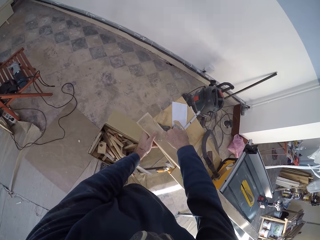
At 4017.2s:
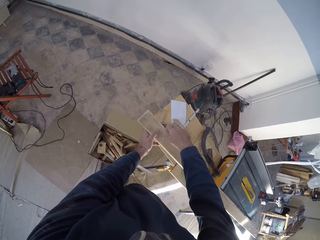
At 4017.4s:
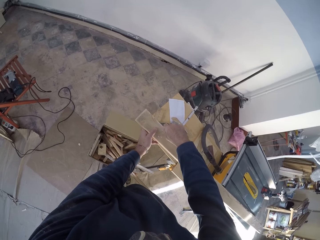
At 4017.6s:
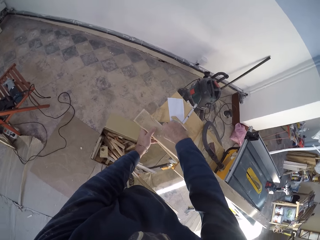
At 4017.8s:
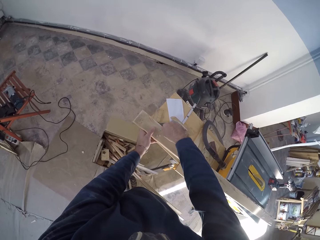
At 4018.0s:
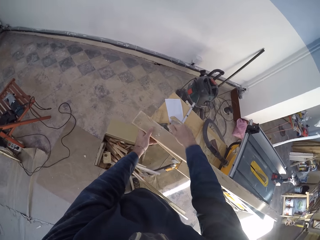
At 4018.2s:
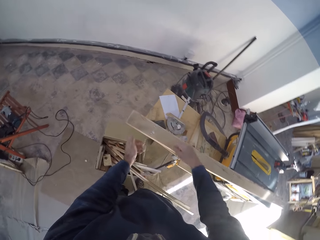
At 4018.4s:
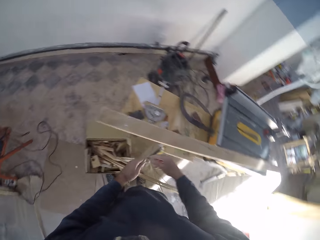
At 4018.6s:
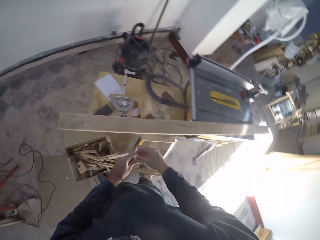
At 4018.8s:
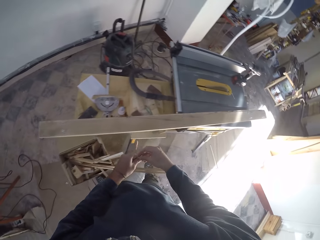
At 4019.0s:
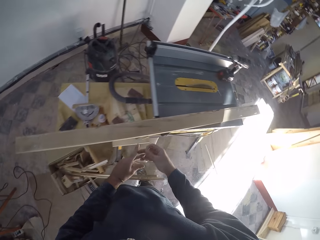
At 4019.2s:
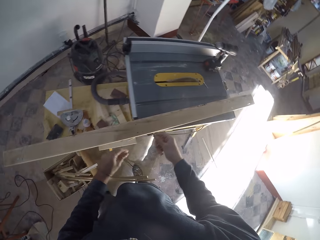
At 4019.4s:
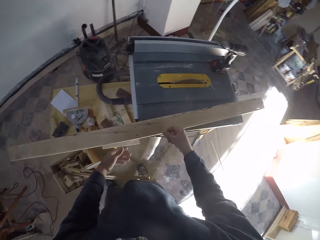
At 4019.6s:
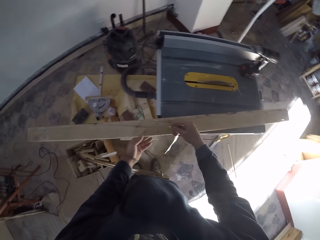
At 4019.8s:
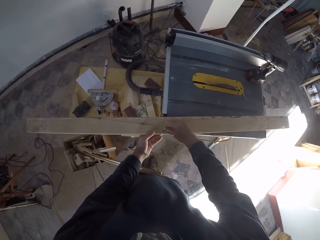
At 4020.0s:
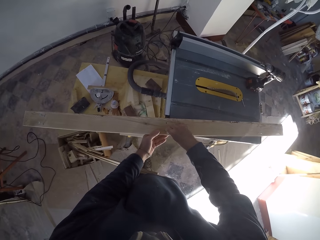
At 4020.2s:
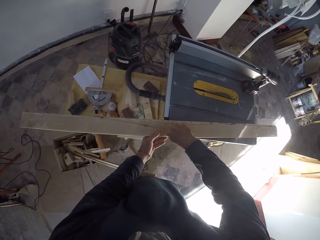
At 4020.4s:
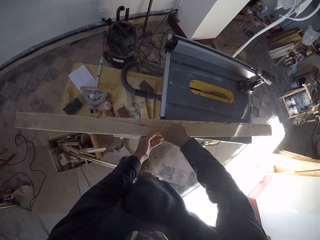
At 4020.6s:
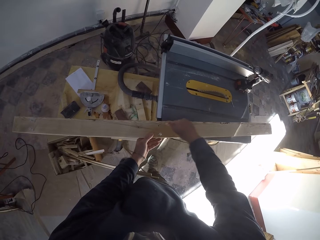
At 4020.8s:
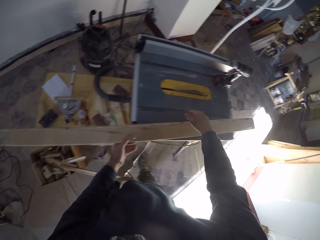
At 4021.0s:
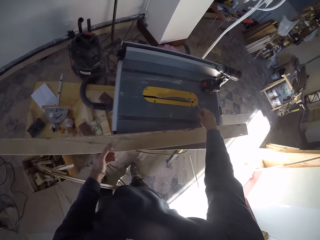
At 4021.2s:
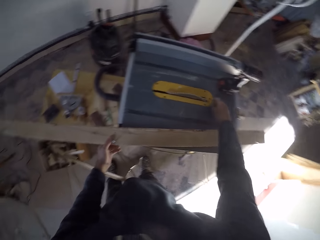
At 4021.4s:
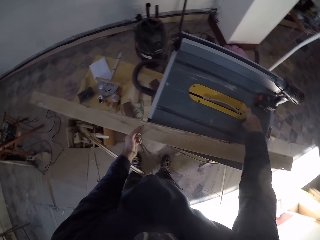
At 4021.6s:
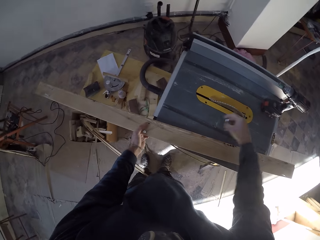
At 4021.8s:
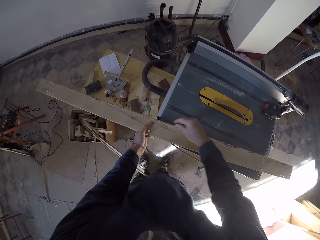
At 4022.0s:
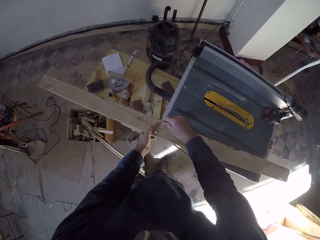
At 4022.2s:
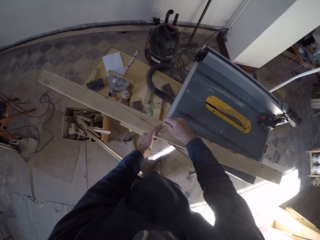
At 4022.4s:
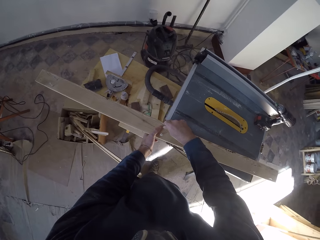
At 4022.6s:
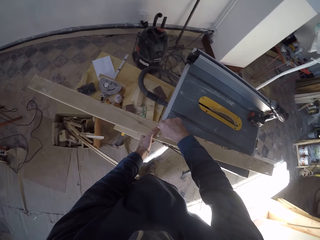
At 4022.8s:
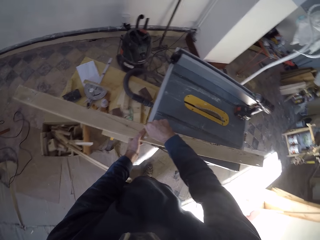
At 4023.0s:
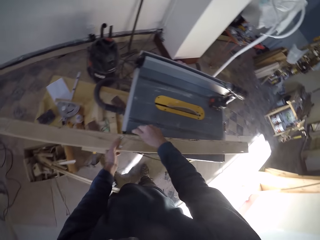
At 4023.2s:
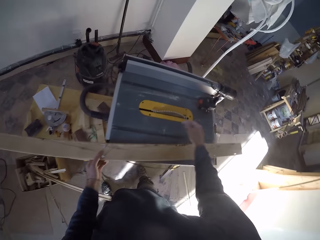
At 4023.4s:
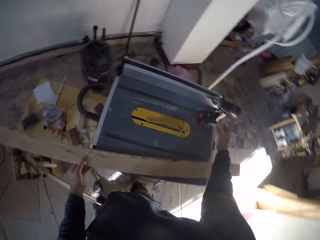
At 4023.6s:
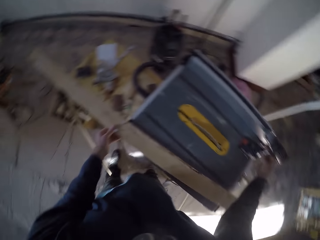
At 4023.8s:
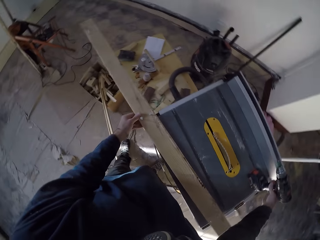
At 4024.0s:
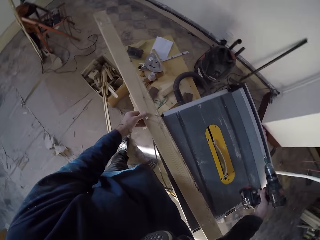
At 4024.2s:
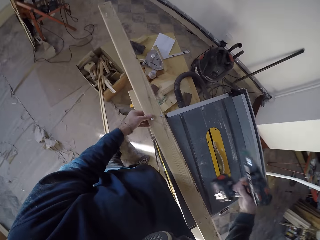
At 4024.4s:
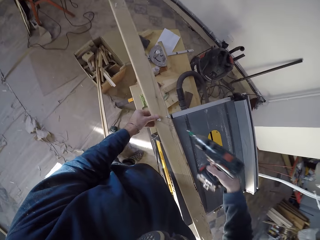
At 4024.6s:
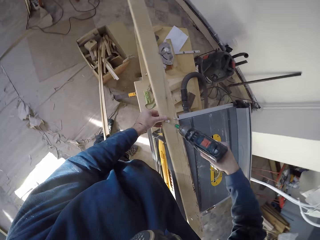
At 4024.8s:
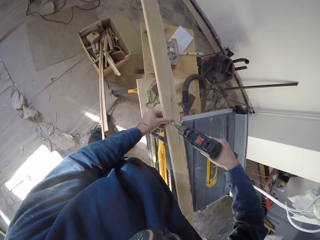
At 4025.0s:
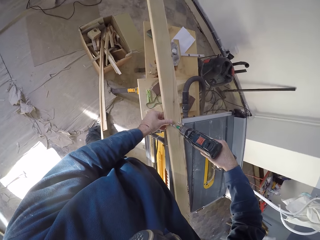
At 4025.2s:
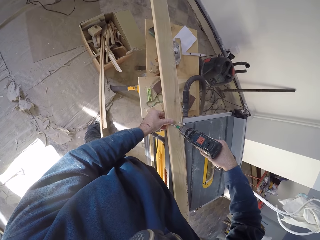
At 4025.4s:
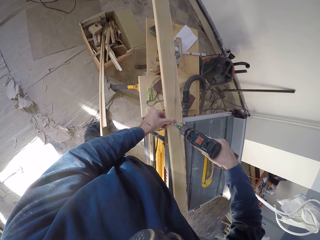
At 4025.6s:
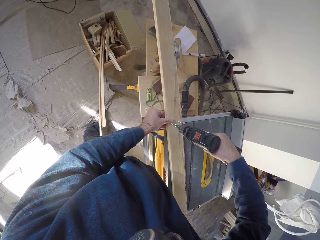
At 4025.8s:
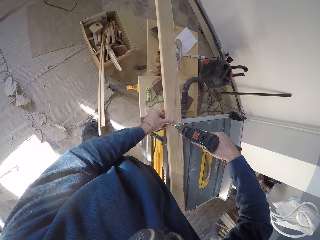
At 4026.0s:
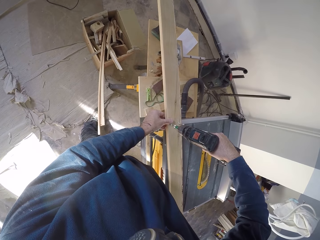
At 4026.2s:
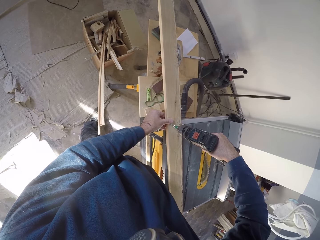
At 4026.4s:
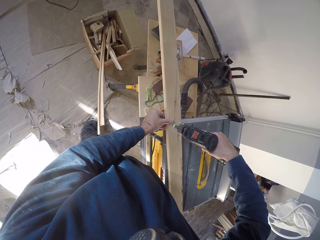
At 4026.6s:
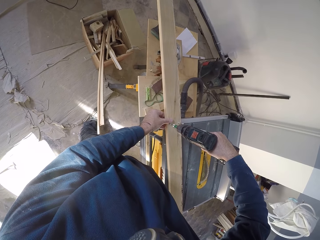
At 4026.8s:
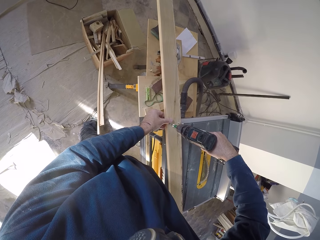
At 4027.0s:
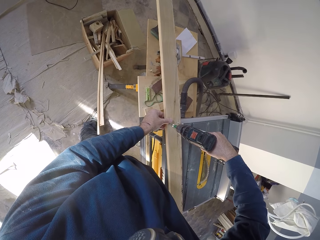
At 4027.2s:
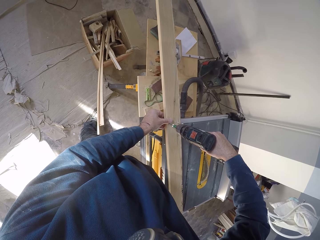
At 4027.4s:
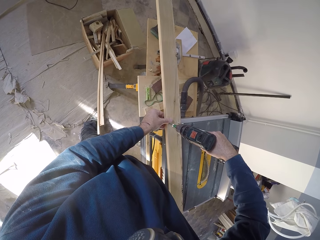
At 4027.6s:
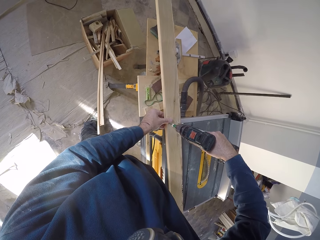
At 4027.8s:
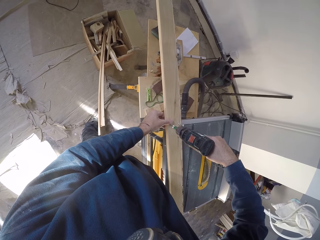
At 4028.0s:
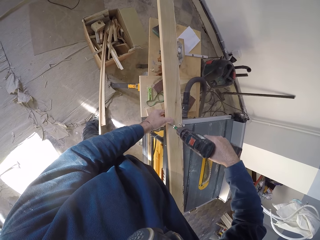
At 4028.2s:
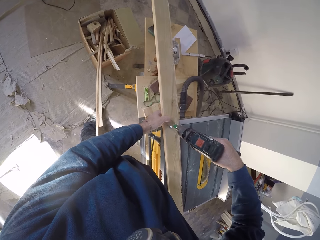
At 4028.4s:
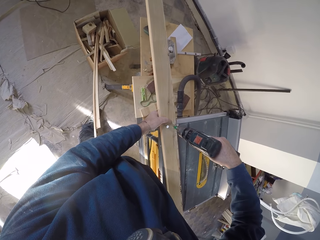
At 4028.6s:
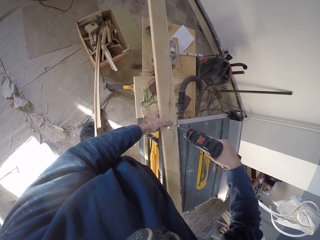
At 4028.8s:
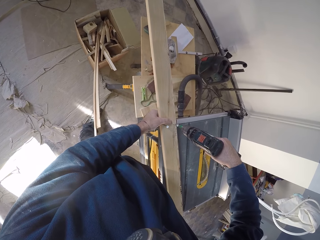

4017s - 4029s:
The camera wearer places the nail in his right hand. He places the nail in the plank with his right hand. He picks up a nail from the workbench with his right hand. He places the nail in the plank with his right hand. He picks up the drill from the workbench with his right hand. He drills the nails in the plank with the drill in his right hand.

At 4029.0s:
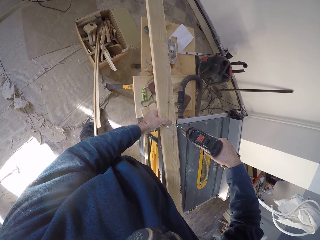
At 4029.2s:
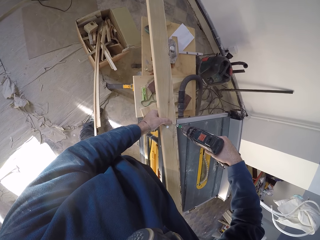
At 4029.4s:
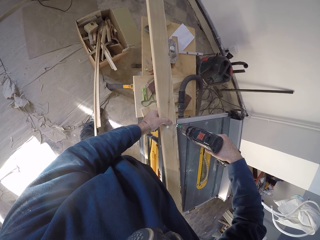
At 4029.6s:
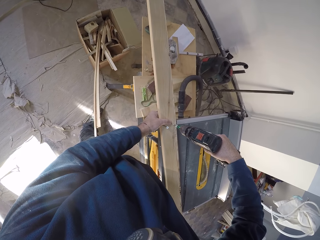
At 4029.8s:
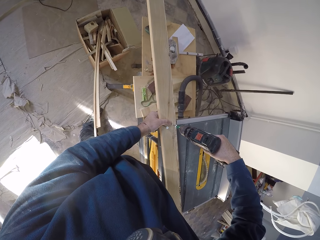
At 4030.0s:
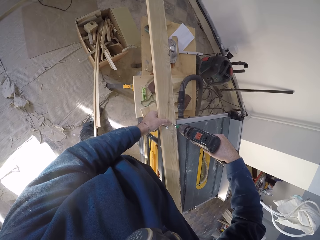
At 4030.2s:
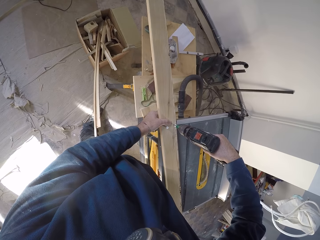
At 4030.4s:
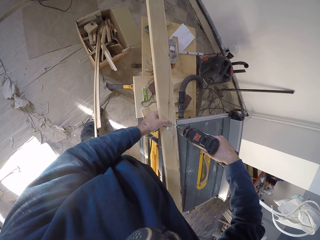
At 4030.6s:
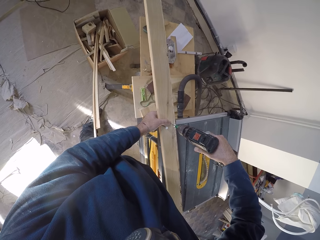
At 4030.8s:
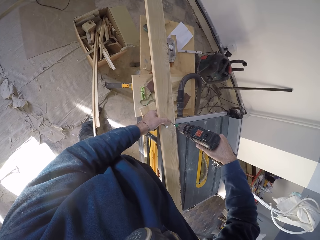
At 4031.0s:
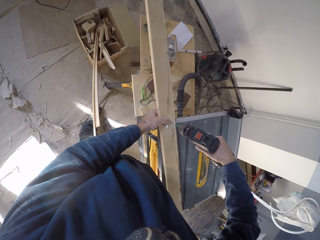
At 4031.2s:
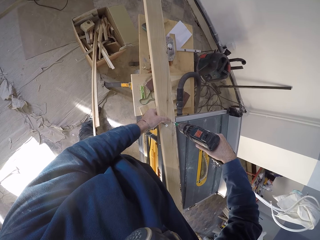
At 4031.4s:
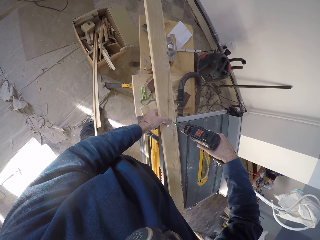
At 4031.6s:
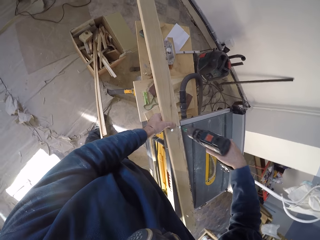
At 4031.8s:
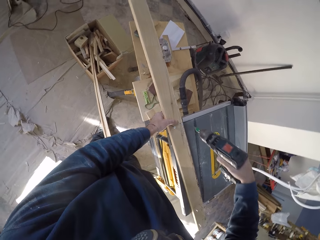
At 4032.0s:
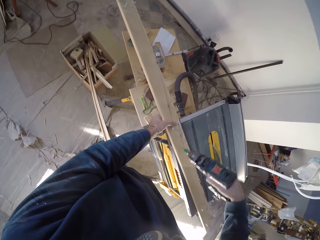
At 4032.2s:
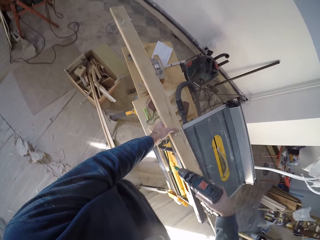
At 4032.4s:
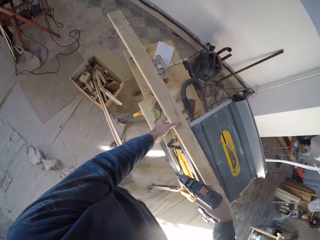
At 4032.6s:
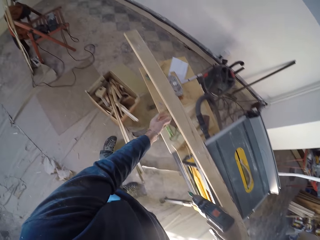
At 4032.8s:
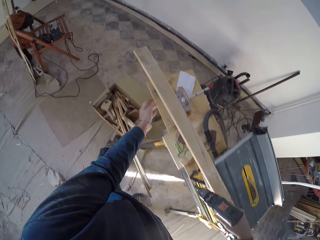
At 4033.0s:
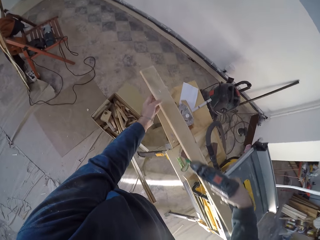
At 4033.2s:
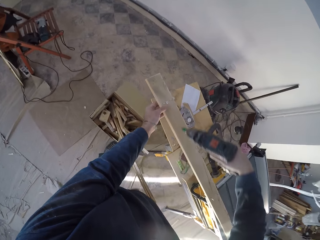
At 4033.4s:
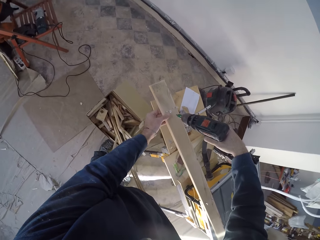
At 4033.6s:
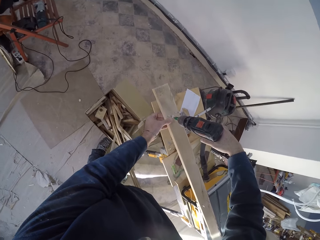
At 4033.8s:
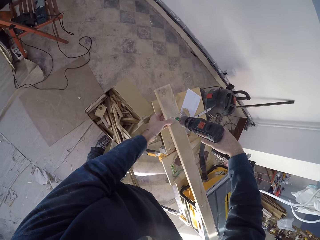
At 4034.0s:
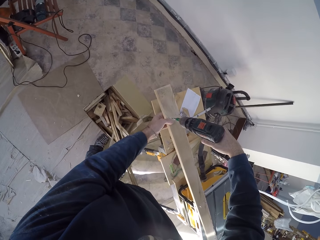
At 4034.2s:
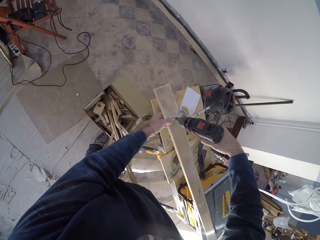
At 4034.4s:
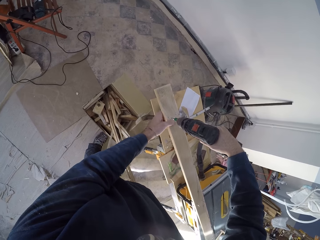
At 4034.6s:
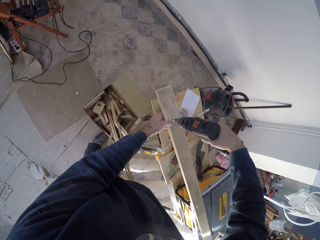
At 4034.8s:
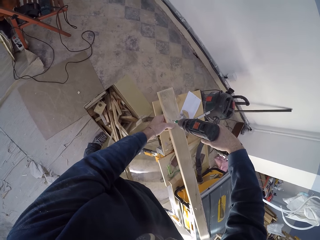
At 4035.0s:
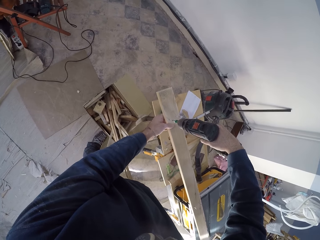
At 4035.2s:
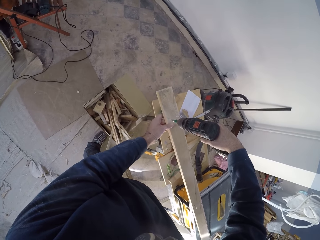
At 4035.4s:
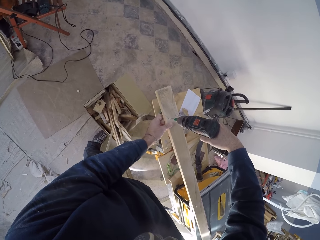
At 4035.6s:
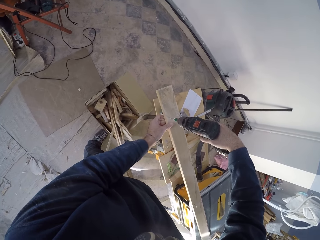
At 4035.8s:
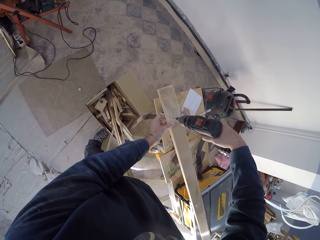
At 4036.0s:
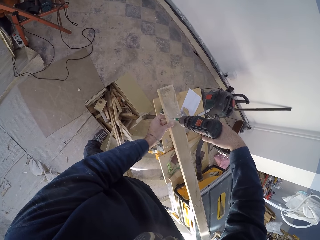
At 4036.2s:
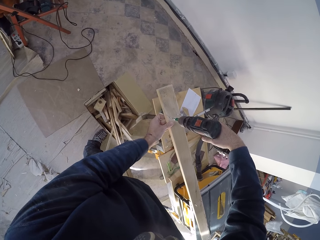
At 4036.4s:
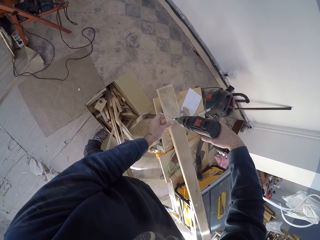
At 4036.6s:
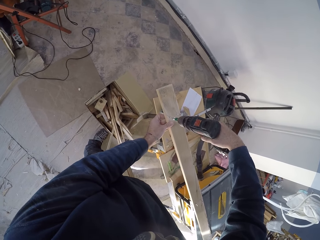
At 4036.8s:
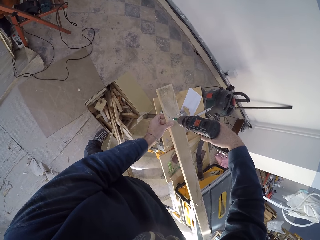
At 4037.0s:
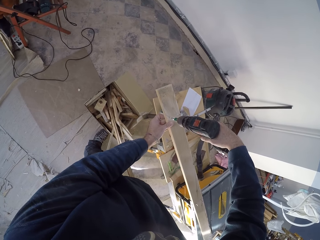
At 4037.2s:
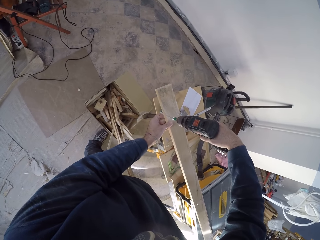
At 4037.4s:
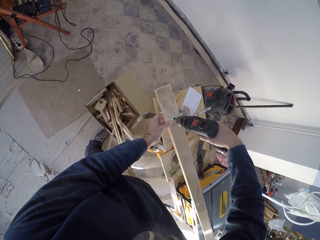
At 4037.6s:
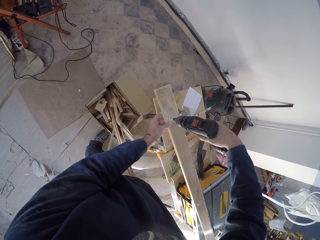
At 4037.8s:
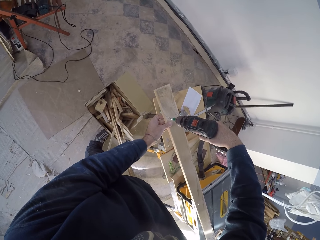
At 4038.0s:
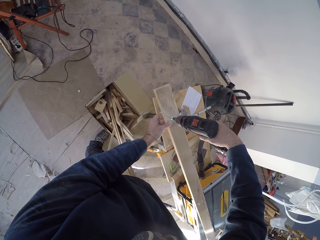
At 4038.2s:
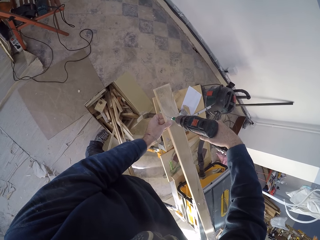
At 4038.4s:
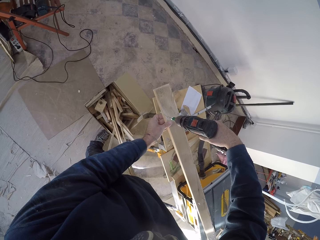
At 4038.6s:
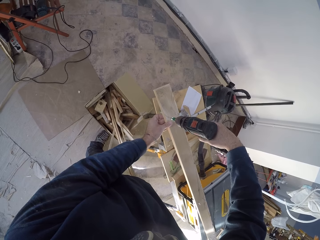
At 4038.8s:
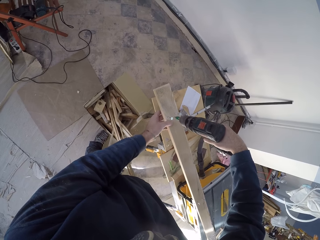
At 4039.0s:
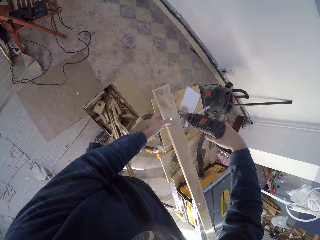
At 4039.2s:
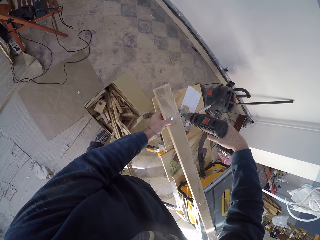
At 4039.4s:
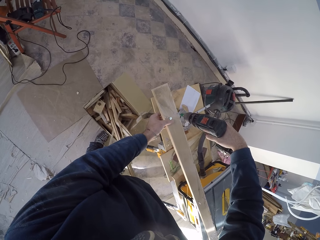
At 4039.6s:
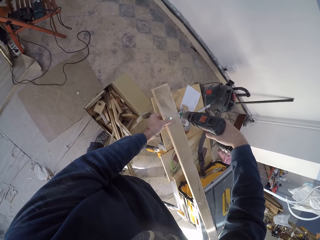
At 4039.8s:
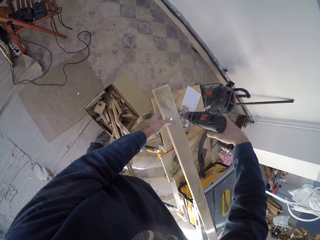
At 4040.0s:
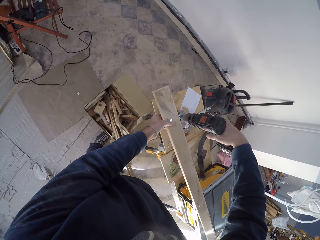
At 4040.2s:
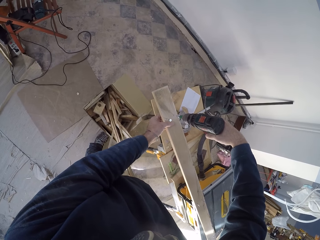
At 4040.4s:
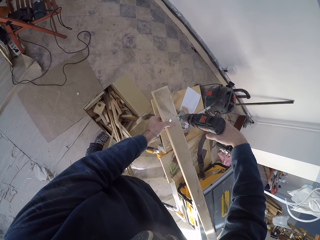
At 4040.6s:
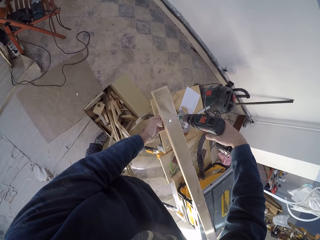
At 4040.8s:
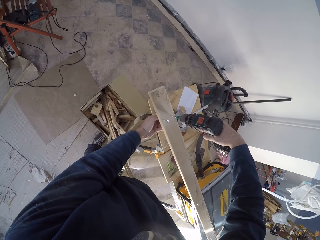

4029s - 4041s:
The camera wearer puts nails on the wood.
